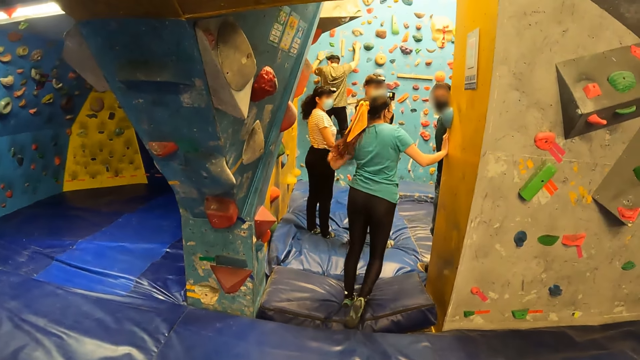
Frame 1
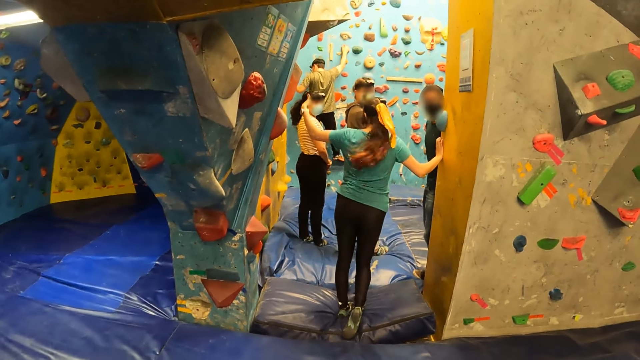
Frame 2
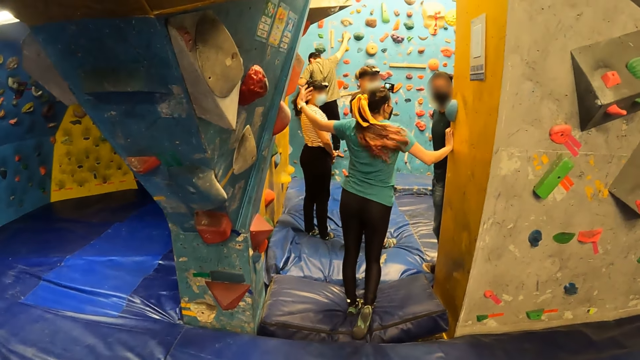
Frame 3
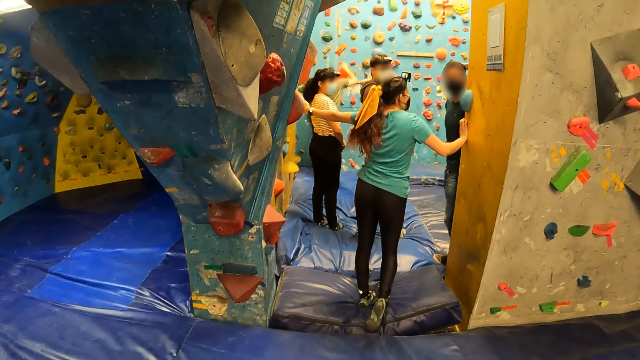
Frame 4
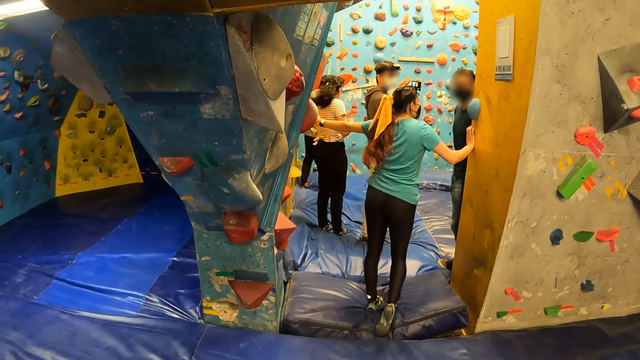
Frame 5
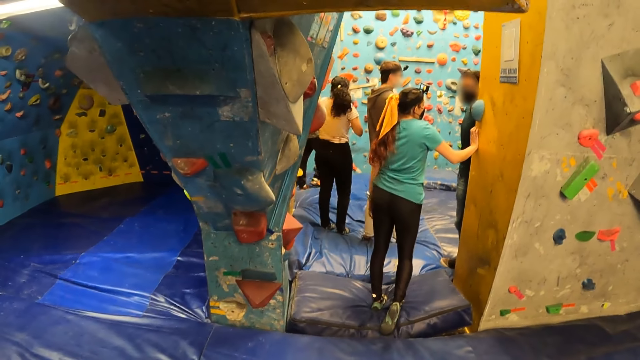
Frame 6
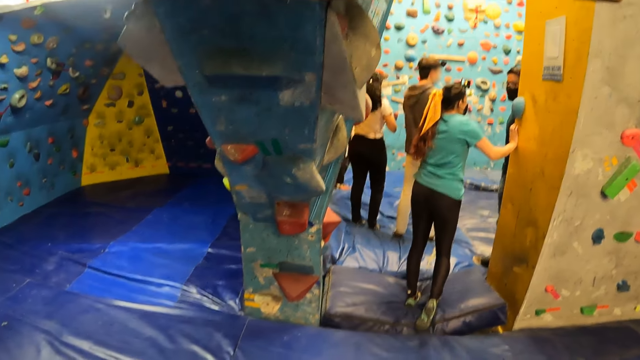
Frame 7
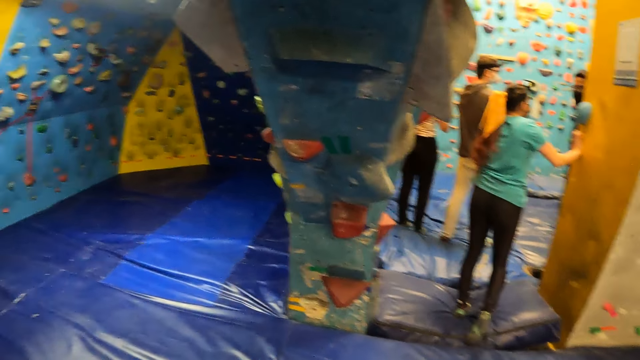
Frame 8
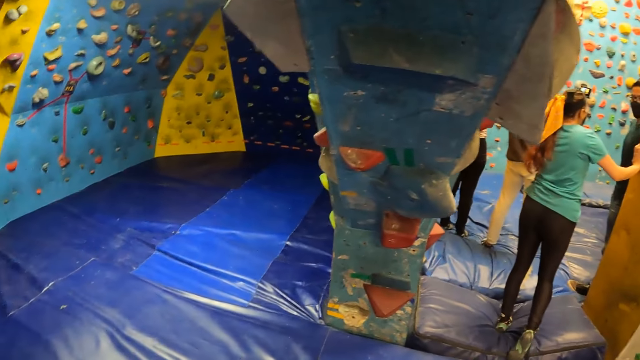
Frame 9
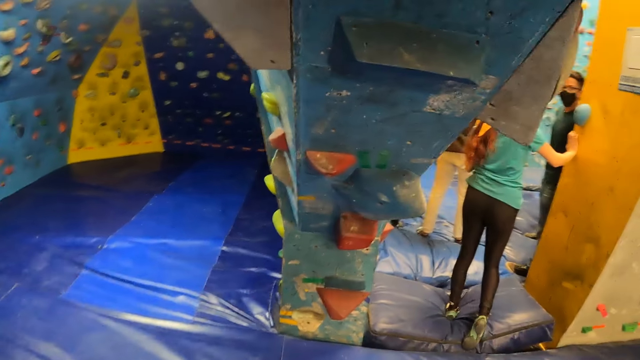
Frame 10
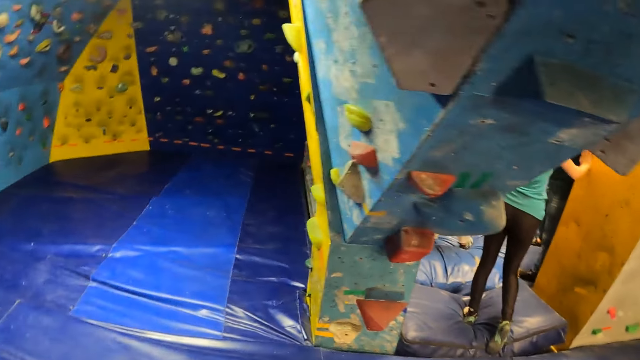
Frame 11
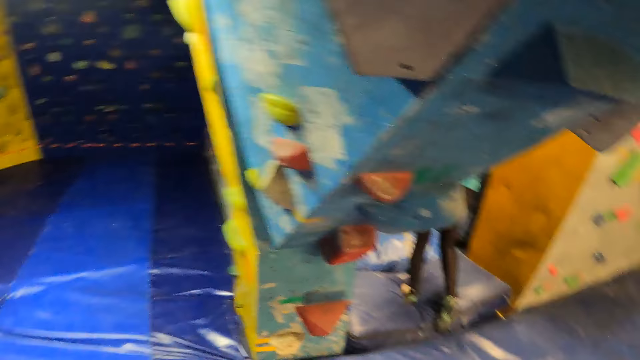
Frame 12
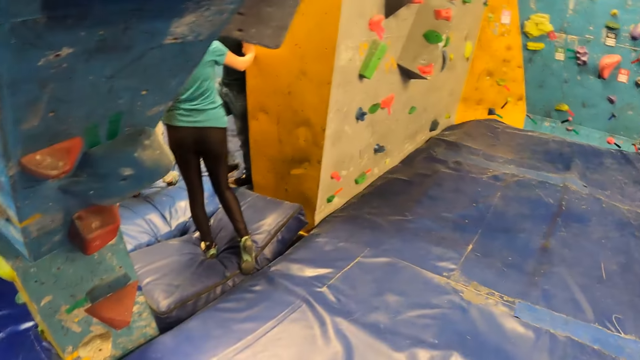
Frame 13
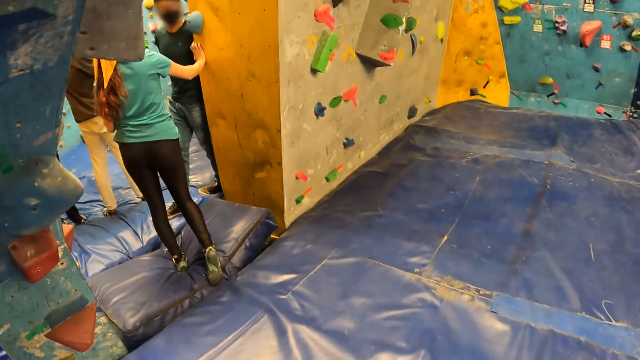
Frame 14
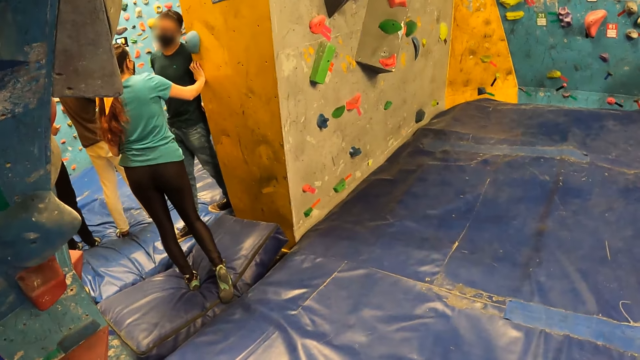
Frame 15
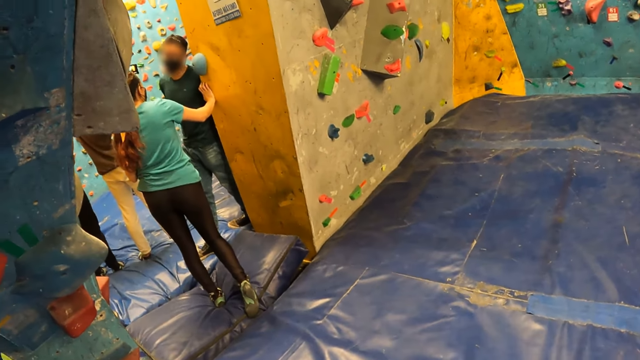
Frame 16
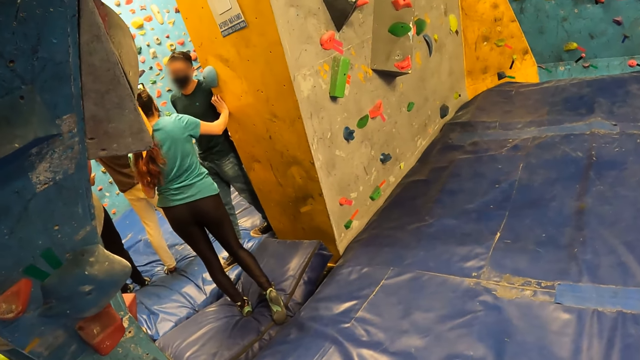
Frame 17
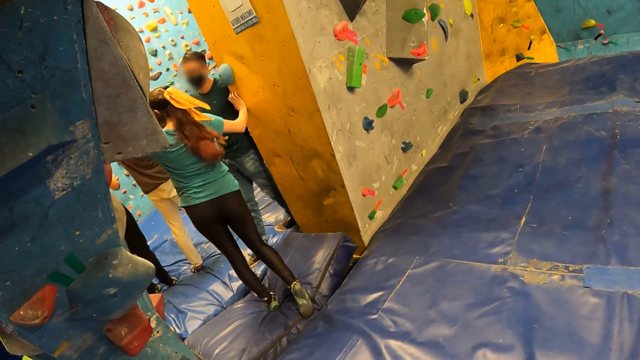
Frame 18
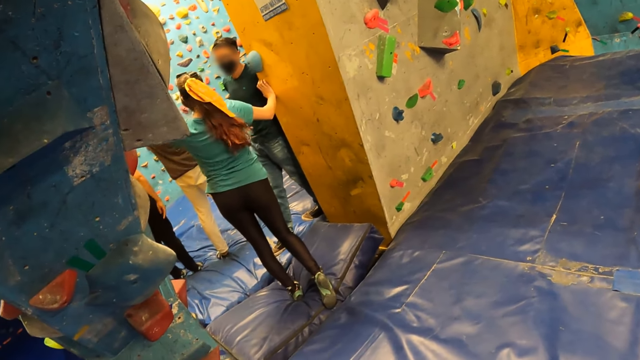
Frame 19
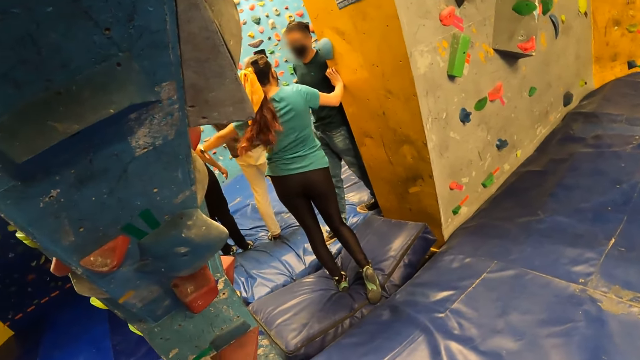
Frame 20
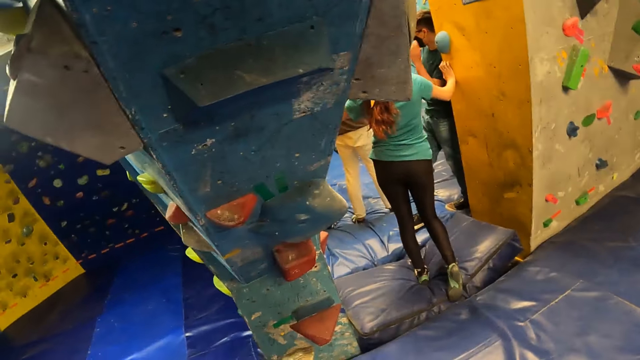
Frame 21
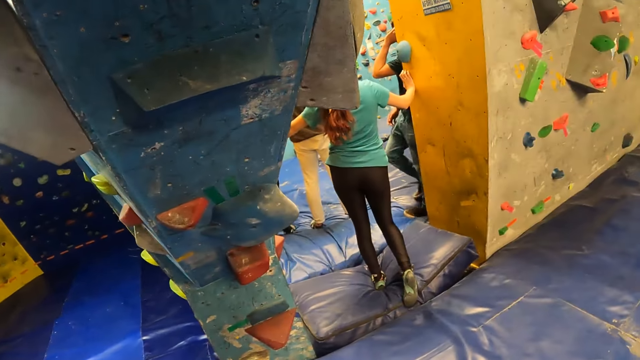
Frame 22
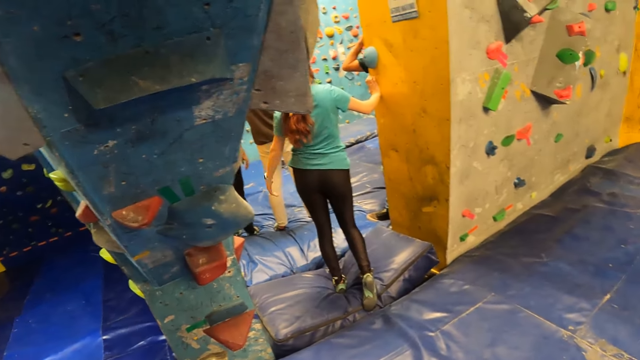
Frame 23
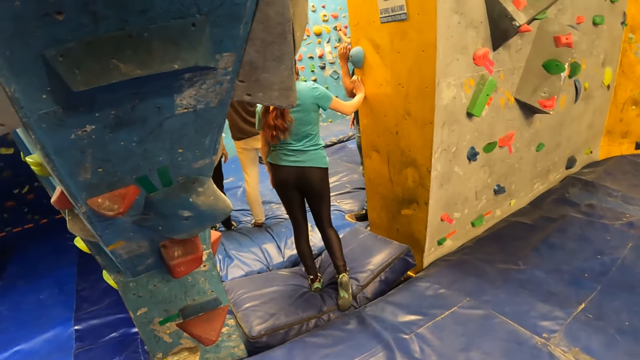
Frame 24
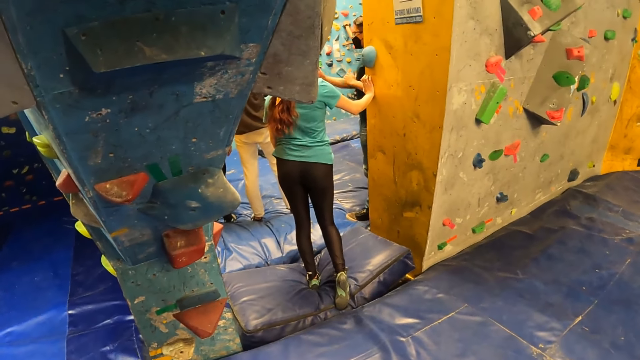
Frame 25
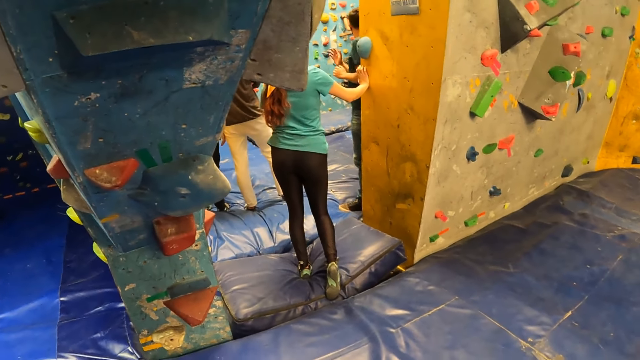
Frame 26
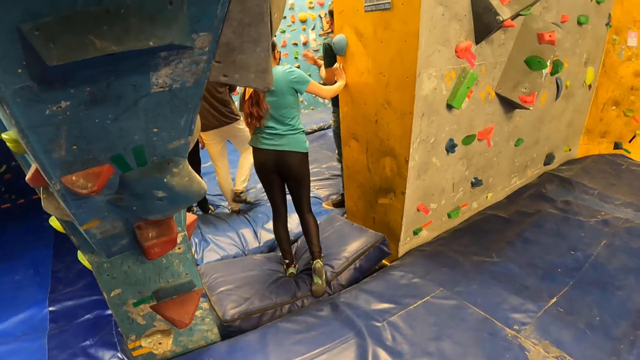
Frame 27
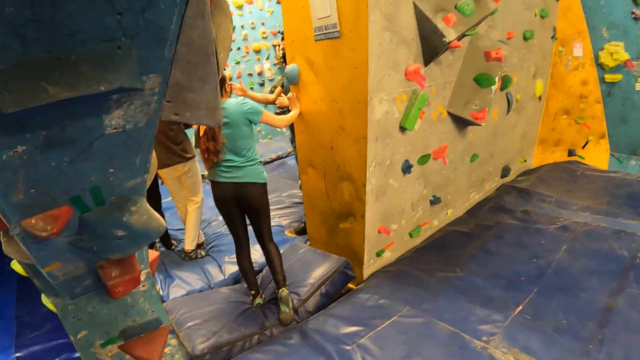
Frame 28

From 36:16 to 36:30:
A person interacts with another person. The woman gestures with her left hand. The first person raises the hand. The man jumps down the bouldering wall. The first person interacts with the other person. The camera wearer looks around. The first person interacts with the other person. The first person raises the hand. The first person interacts with the other person.

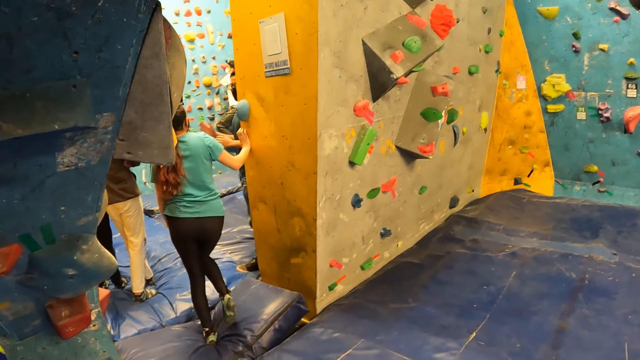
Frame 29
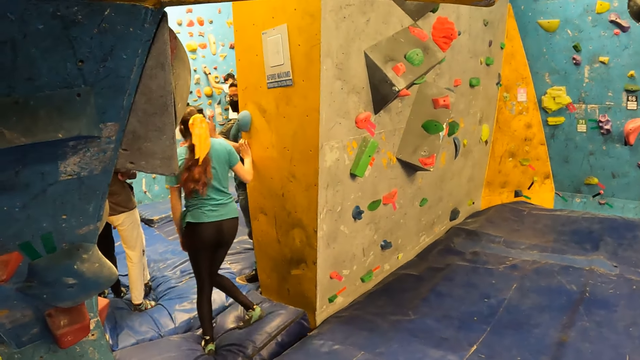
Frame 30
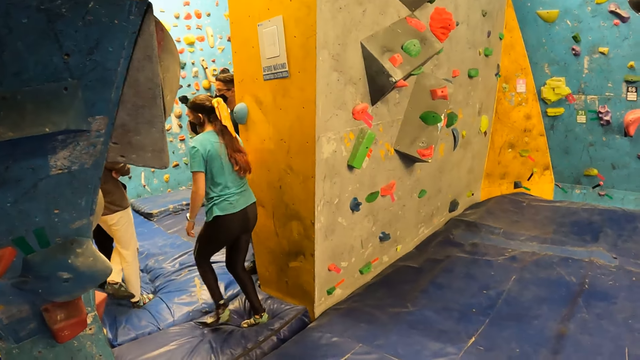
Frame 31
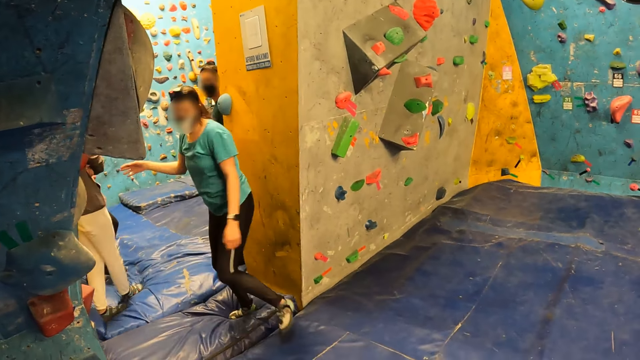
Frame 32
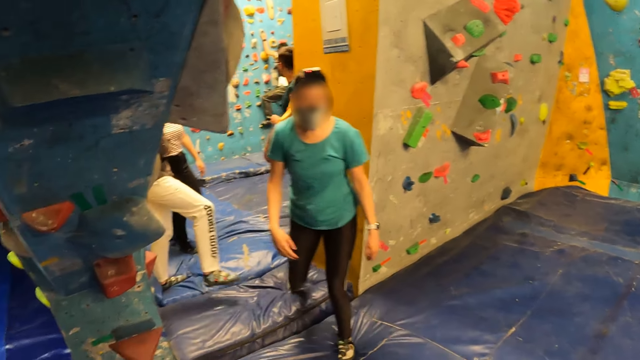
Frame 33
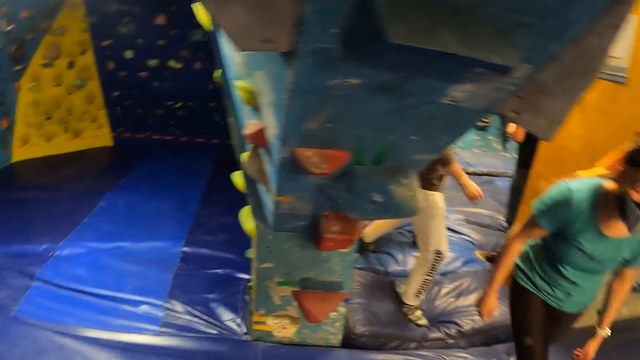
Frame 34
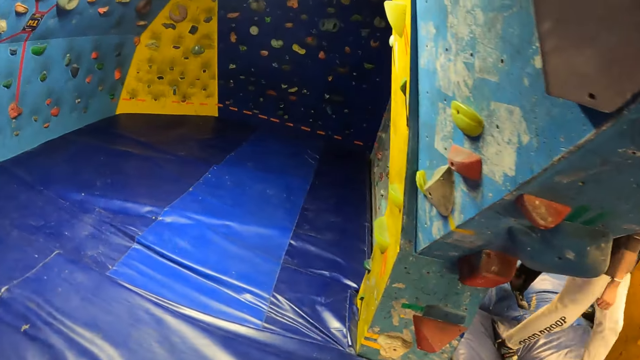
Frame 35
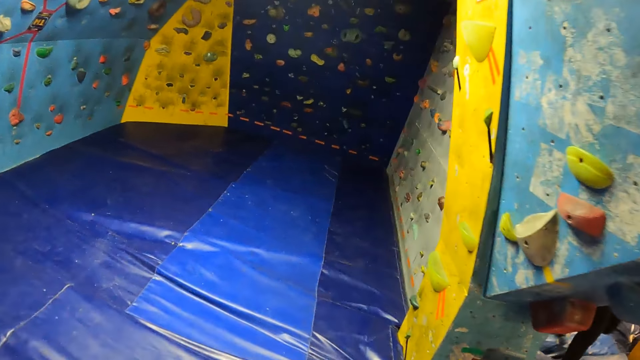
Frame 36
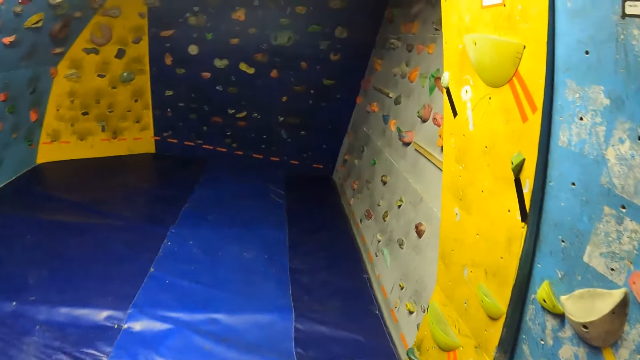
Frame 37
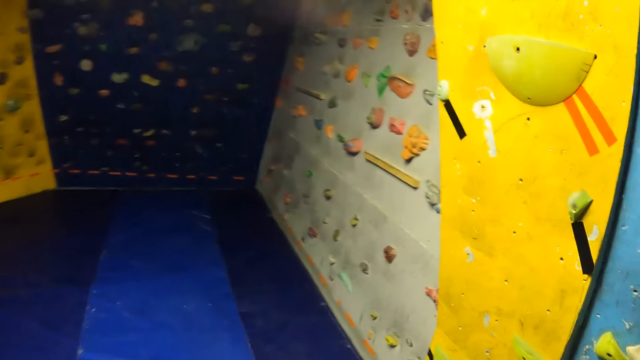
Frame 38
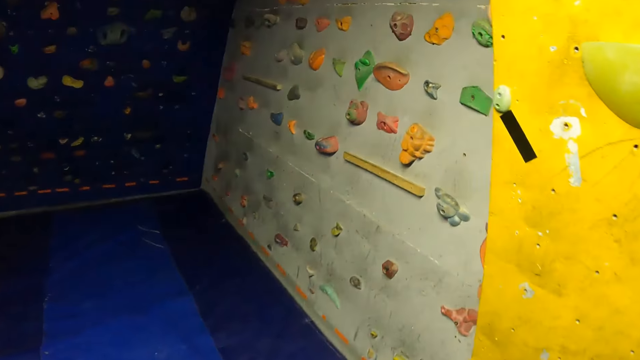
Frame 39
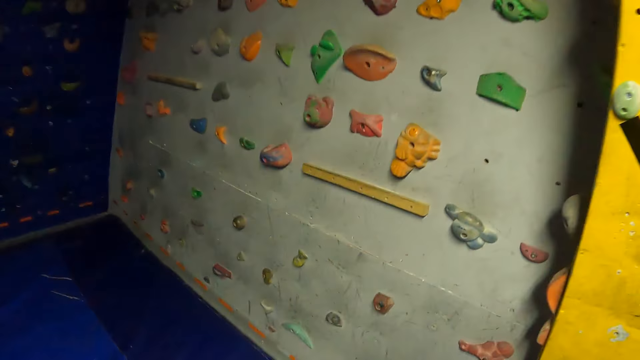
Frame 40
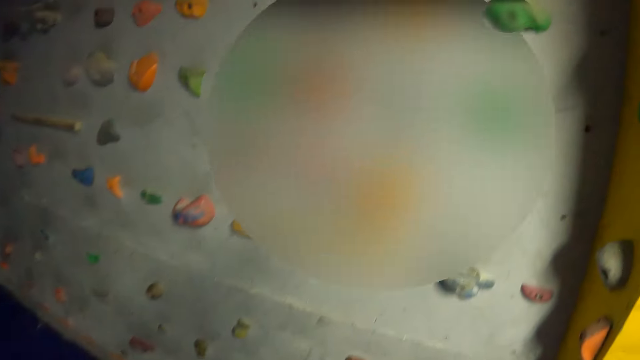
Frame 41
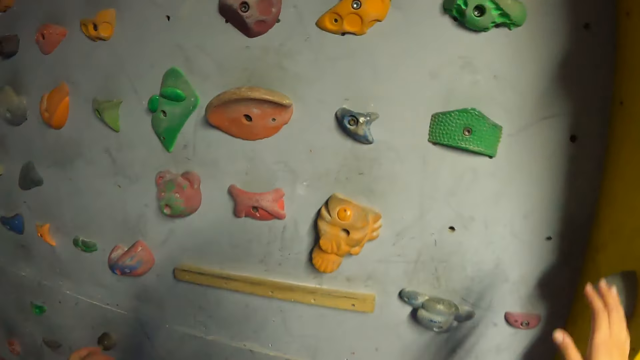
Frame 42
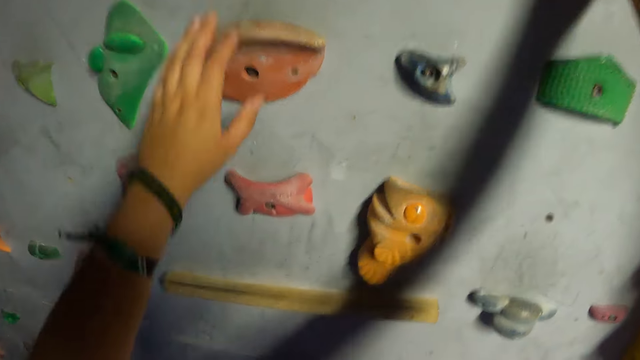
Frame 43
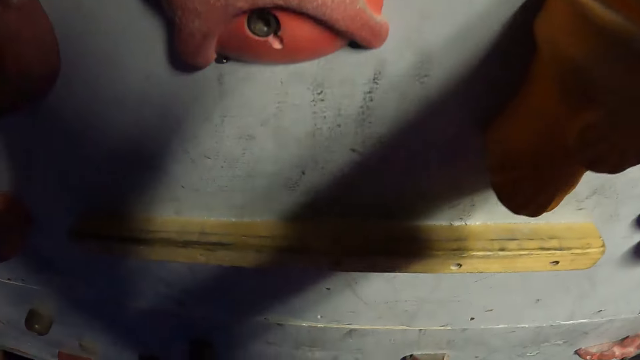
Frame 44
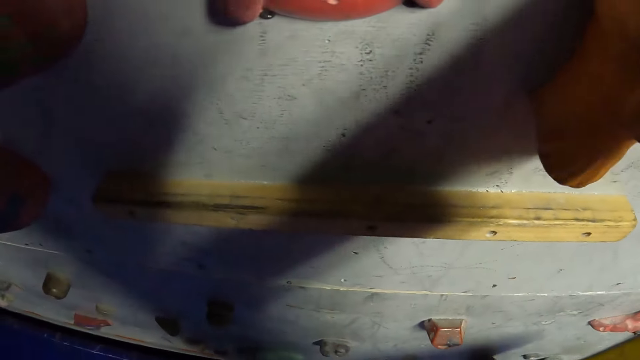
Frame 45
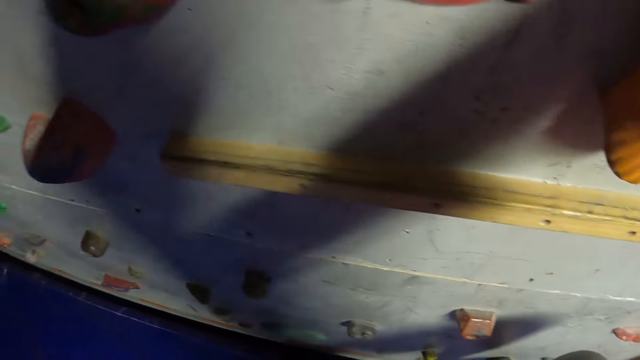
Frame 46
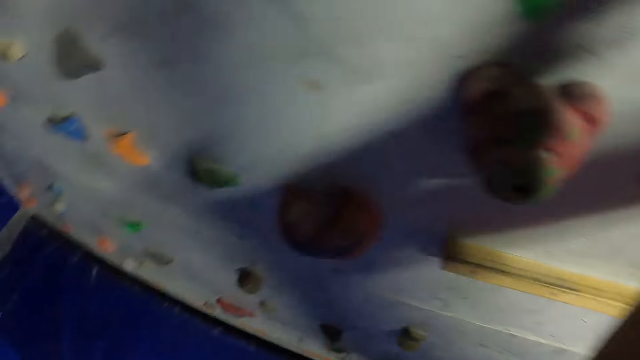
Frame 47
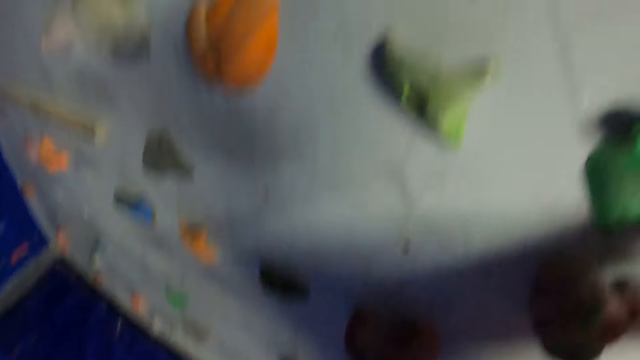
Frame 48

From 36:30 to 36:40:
A person walks around. The camera wearer walks around the house and raises the hands. They climb on a bouldering wall.
